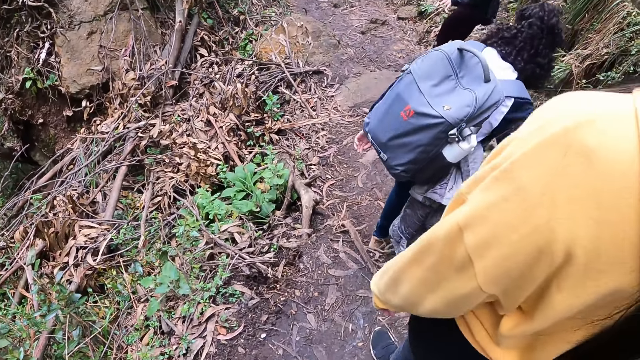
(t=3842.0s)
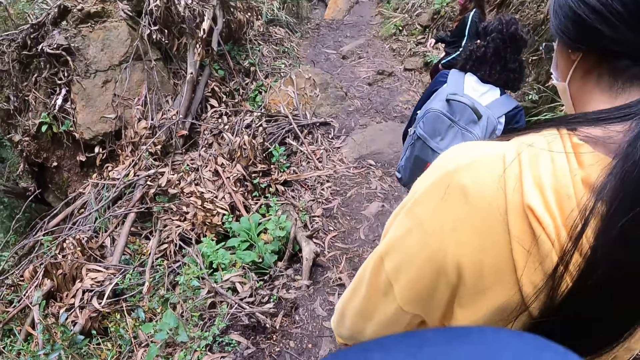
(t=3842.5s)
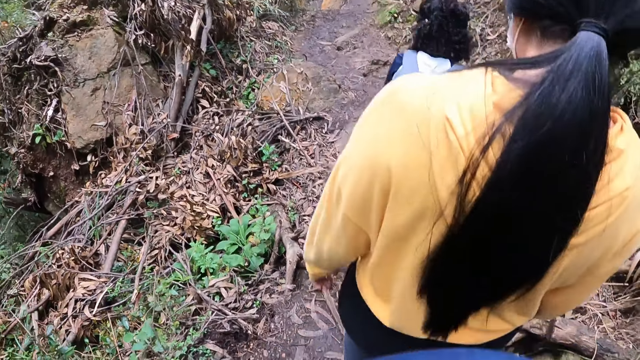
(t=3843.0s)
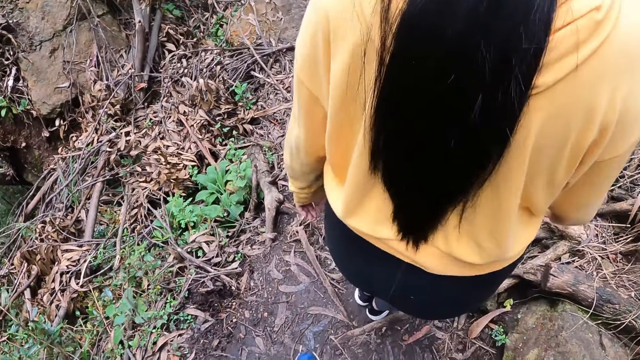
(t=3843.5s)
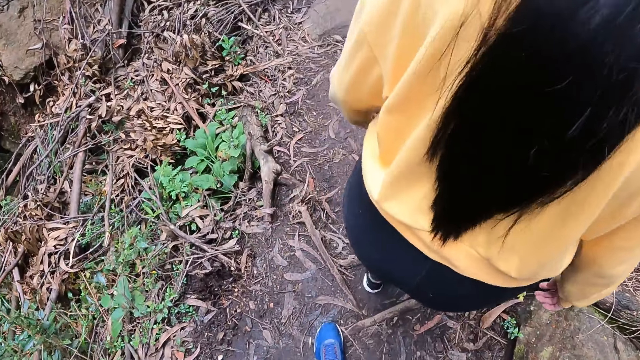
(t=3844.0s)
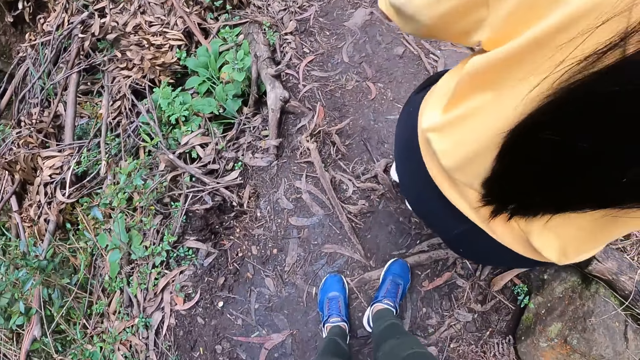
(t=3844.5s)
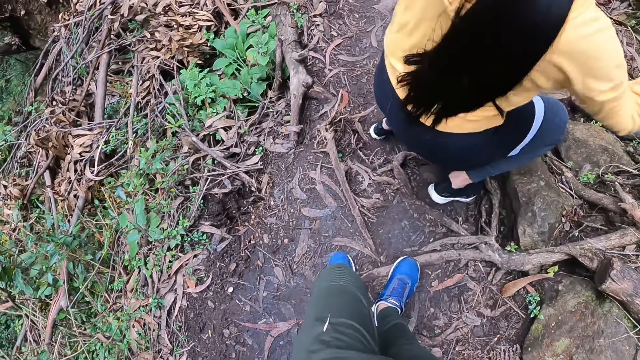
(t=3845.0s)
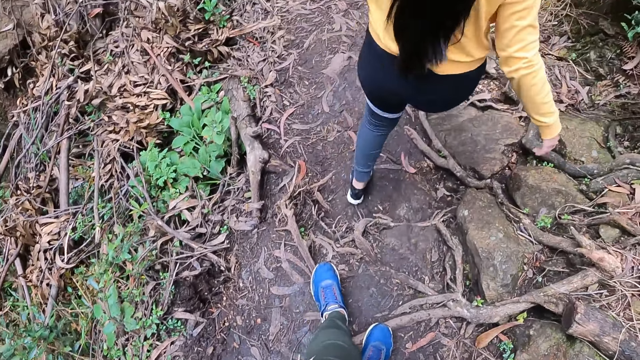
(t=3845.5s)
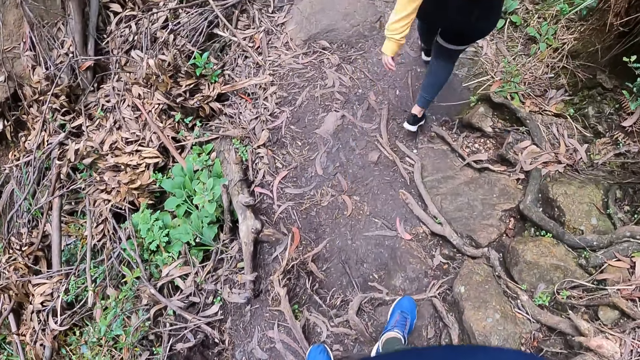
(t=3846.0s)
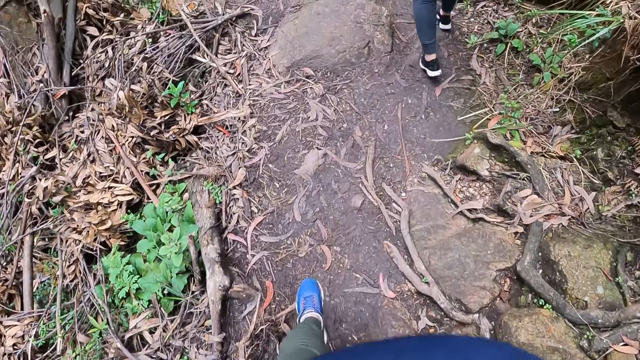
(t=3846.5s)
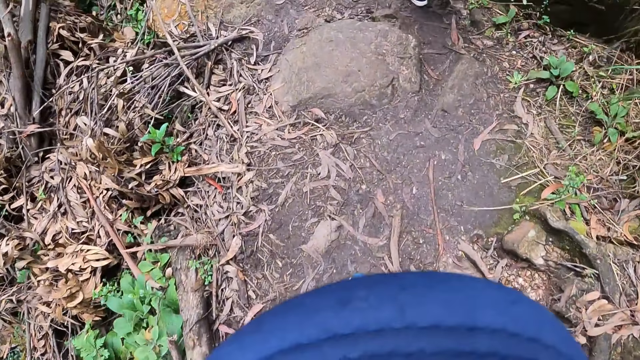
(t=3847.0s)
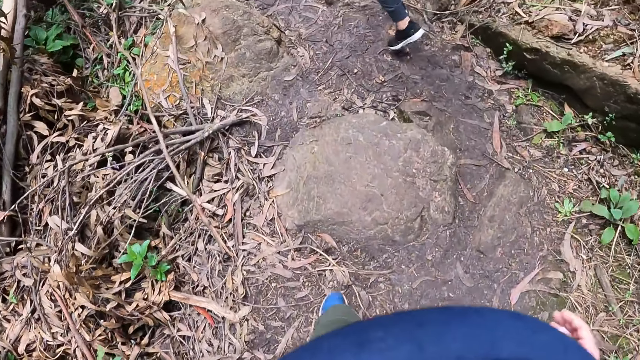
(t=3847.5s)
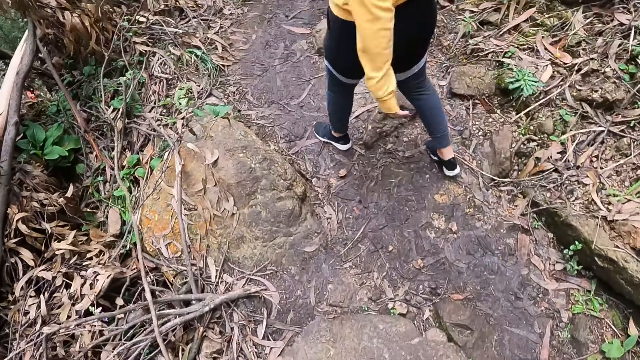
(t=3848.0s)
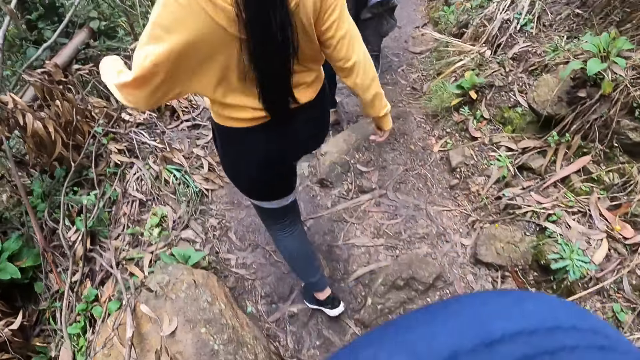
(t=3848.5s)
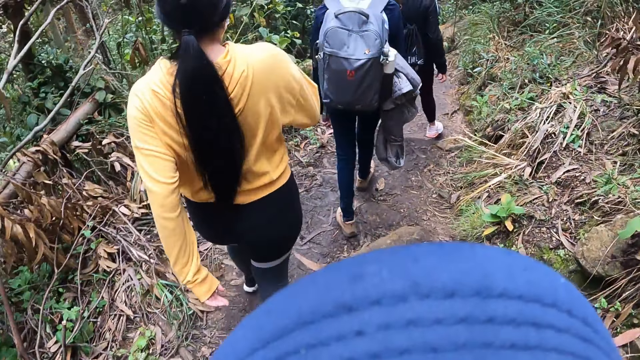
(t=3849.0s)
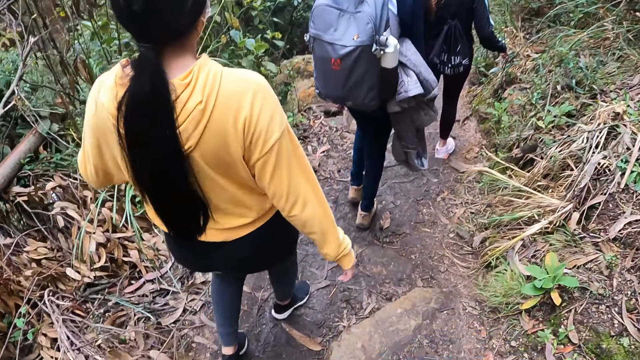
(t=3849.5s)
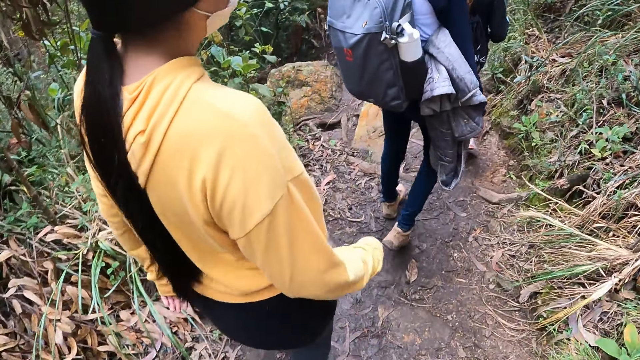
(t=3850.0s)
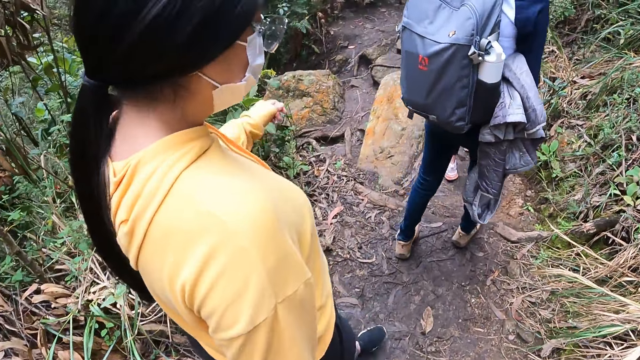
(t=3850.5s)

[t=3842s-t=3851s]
The camera wearer hikes on a hill. A woman hikes on the hill. Another woman hikes on the hill.

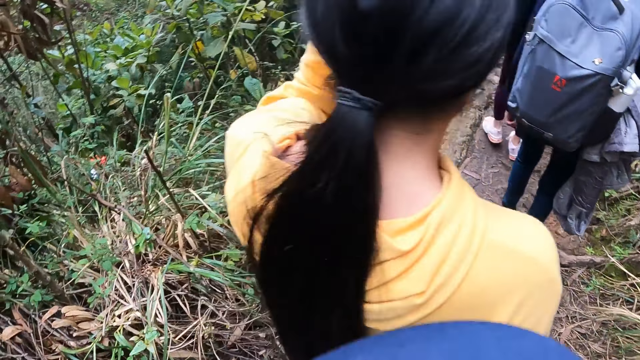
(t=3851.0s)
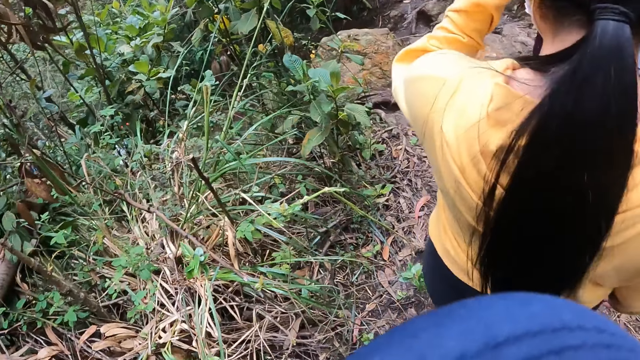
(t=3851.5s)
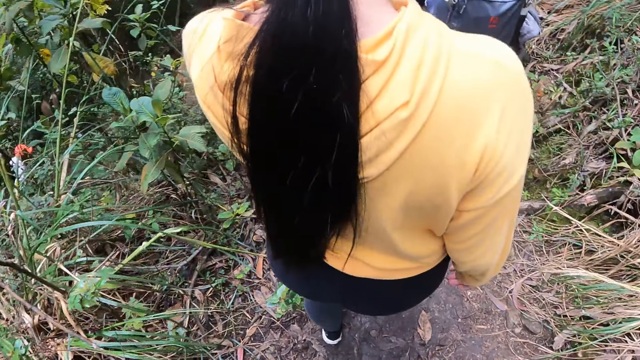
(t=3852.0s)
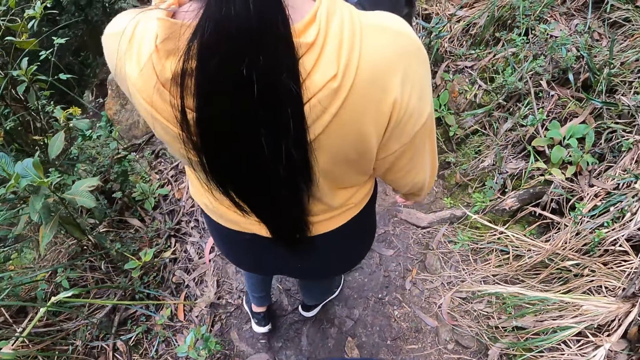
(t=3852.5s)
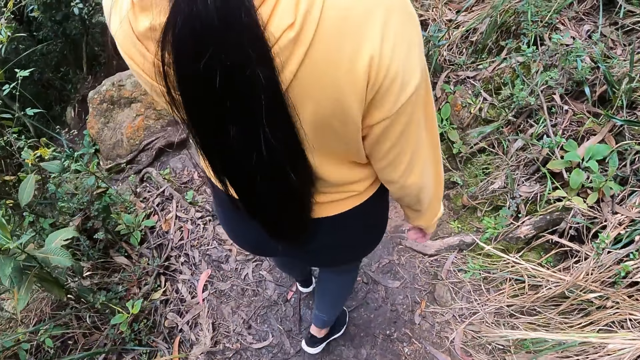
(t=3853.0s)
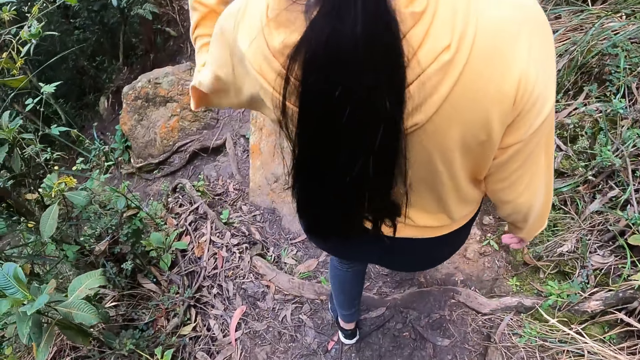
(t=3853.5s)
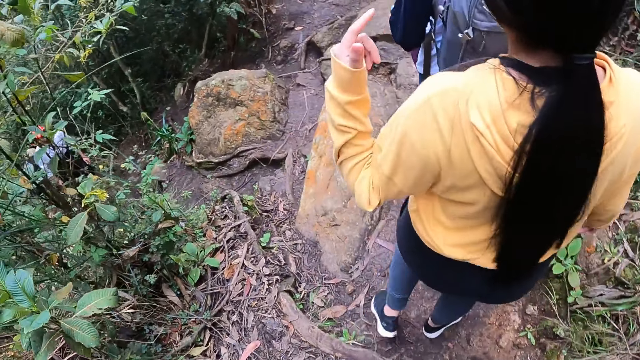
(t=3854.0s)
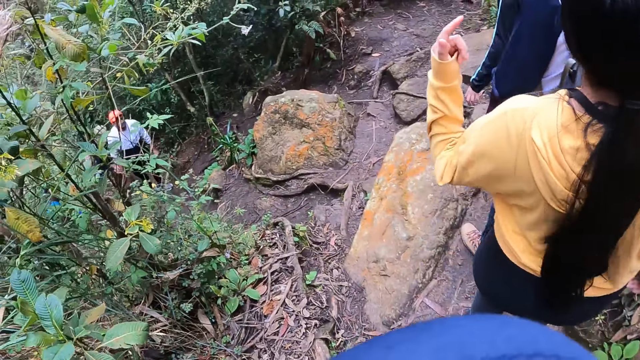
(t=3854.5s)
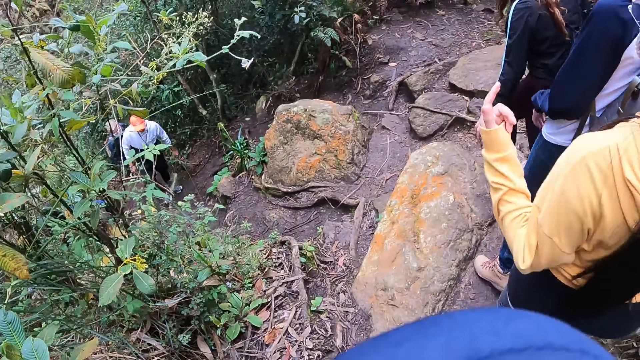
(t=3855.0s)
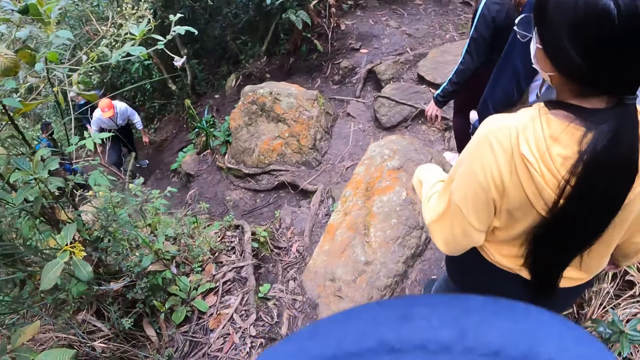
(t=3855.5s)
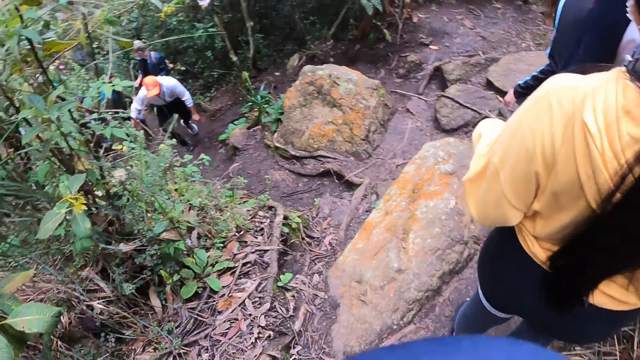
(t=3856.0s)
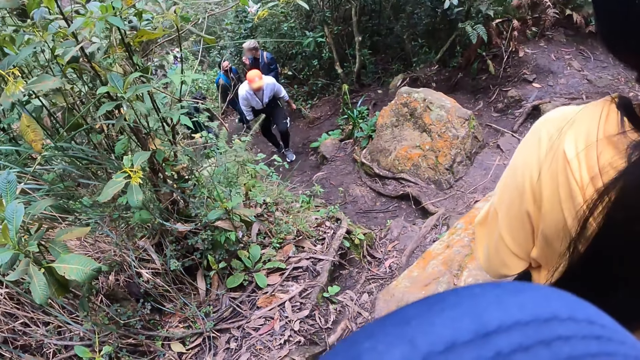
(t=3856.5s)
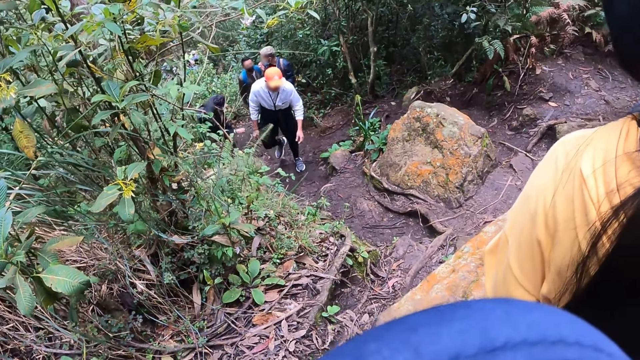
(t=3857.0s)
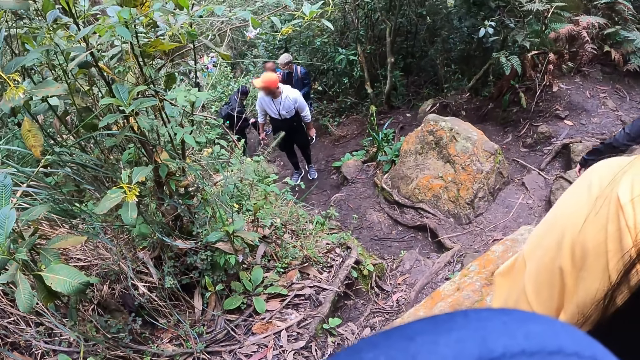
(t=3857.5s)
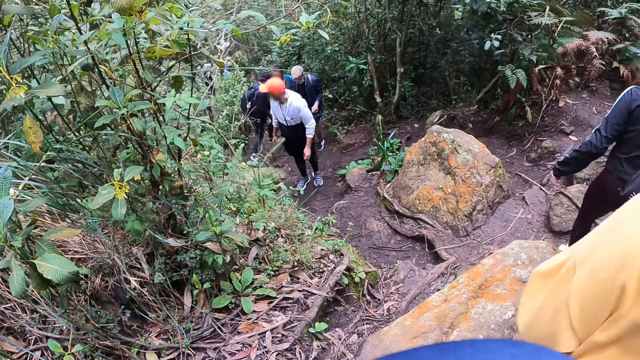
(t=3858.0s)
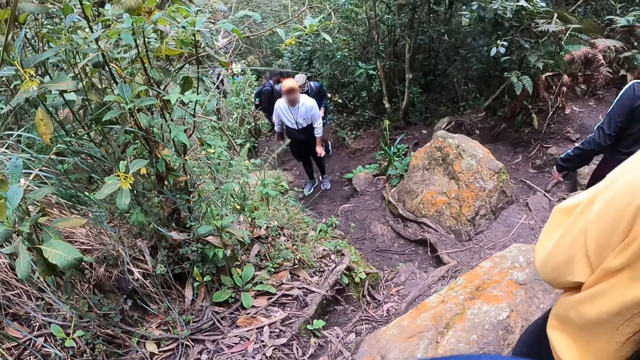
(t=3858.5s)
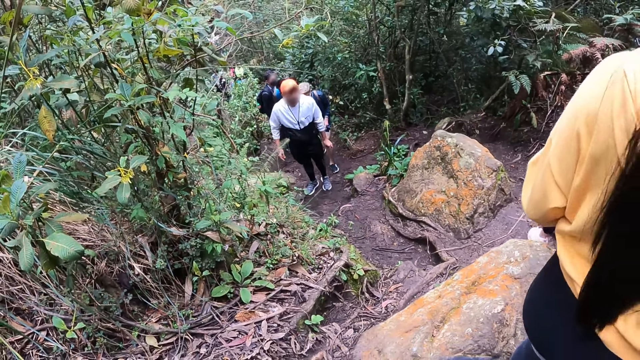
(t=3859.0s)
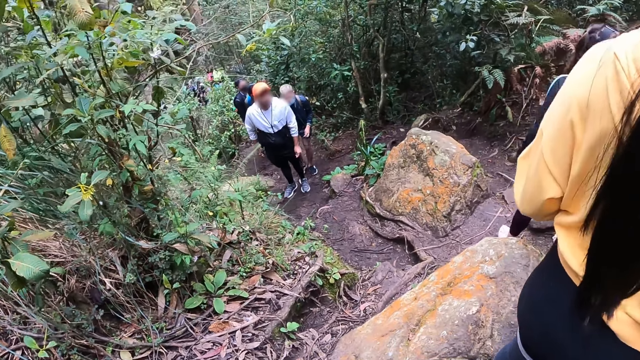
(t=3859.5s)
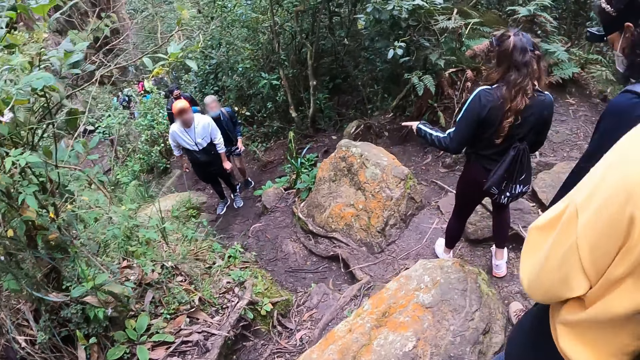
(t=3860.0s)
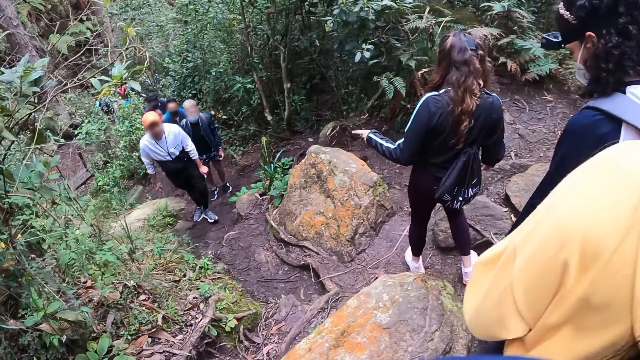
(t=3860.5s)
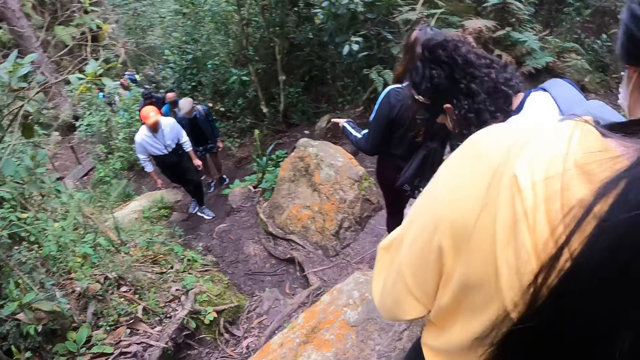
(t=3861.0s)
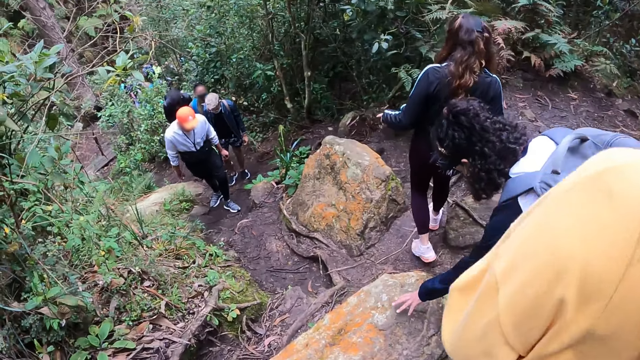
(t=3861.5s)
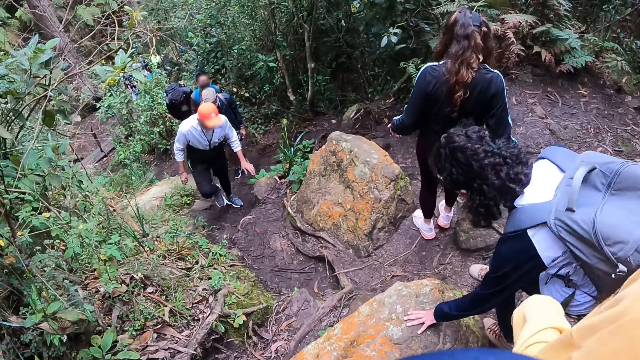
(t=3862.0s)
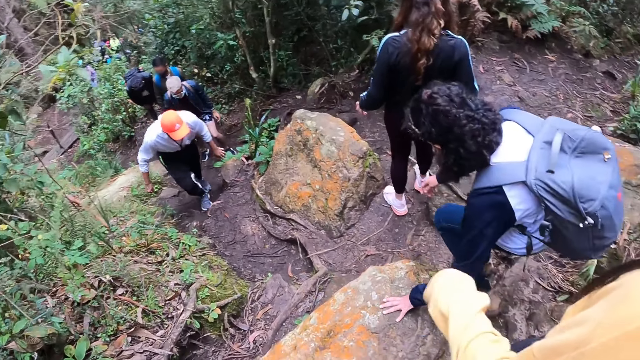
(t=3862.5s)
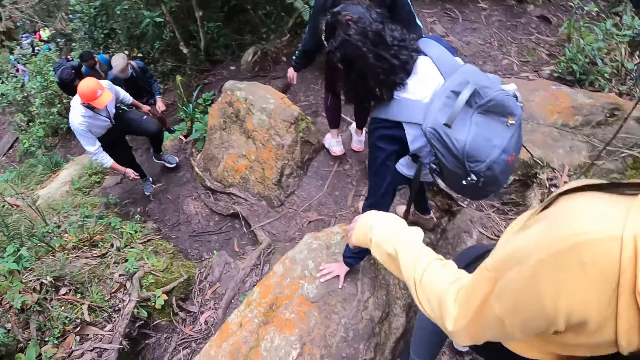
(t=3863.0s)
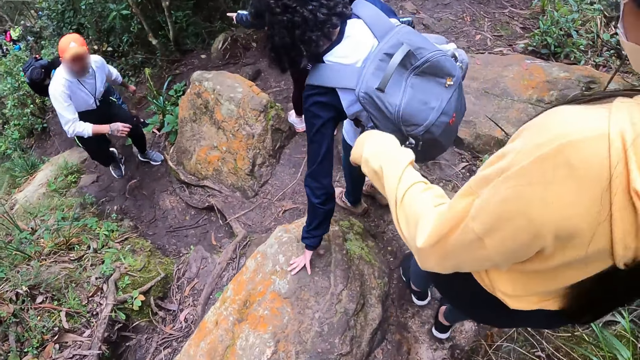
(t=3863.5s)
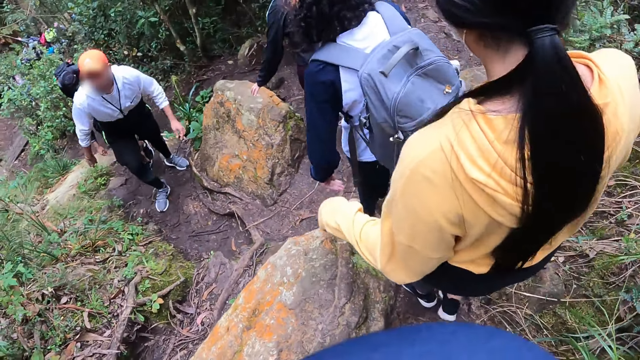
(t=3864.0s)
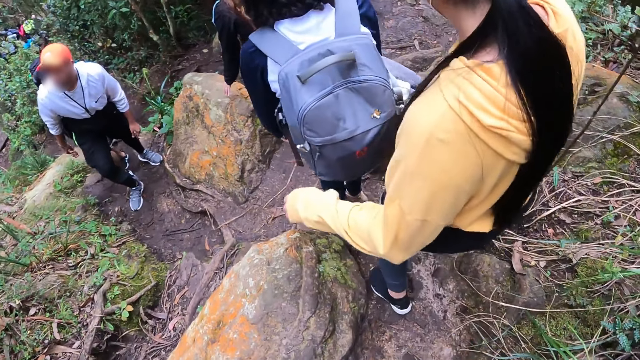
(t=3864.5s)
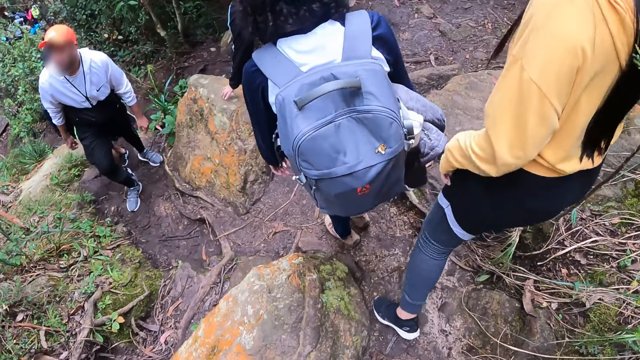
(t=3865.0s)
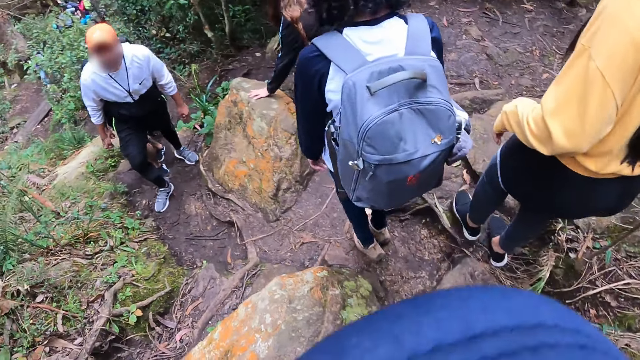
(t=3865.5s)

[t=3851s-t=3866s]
A woman touches her face. Another woman hikes on the hill. The first woman uses gestures. A third woman hikes on the hill. The first woman looks around. The camera wearer looks around. The first woman hikes on the hill. The second woman hikes on the hill. The third woman uses gestures. The second woman touches a rock with her left hand. The third woman hikes on the hill. The second woman removes her left hand from the rock. The third woman uses gestures. A fourth woman touches a rock on the ground with her left hand. A fifth woman walks past the second woman in the hill footpath.
